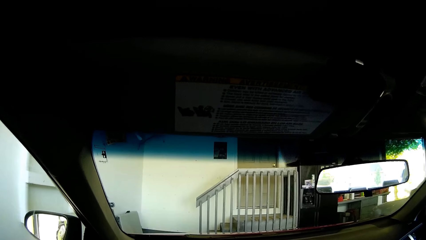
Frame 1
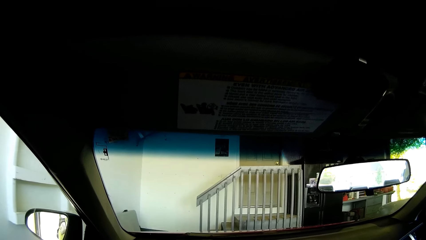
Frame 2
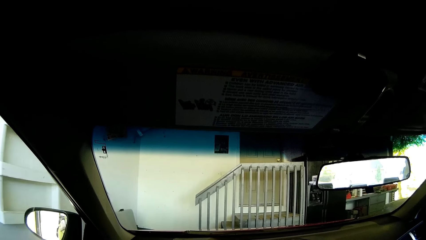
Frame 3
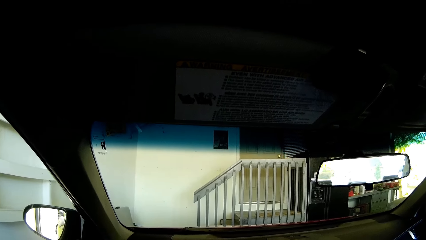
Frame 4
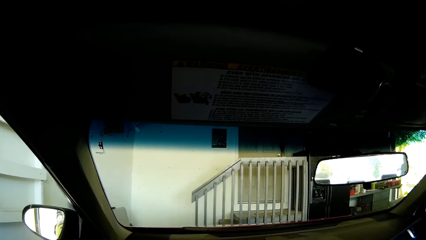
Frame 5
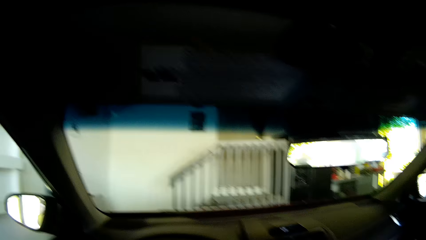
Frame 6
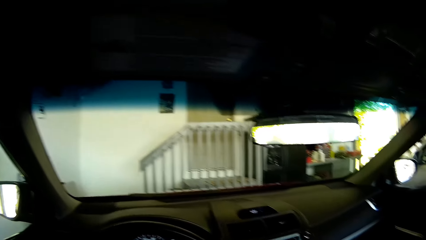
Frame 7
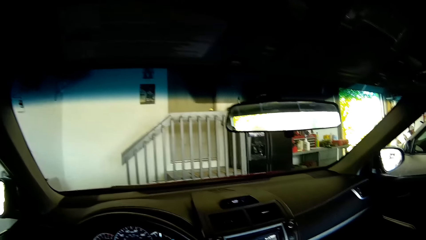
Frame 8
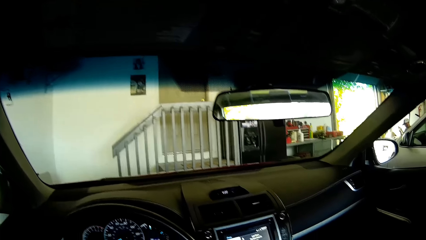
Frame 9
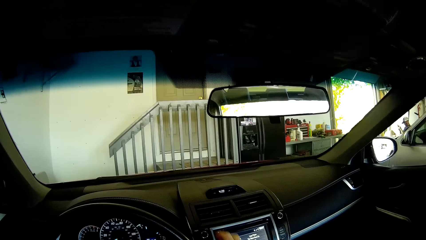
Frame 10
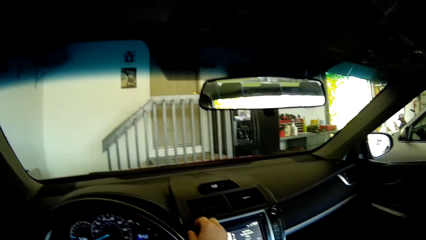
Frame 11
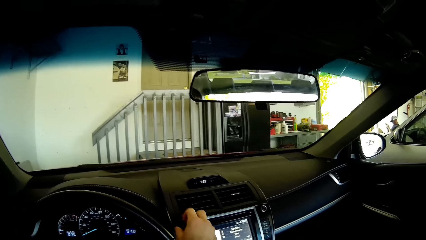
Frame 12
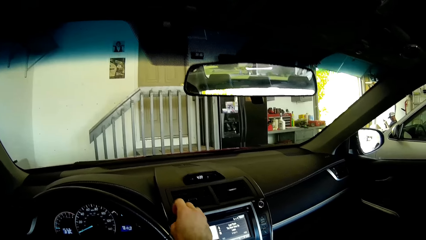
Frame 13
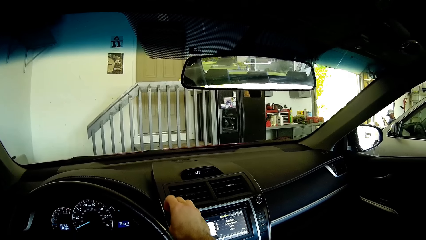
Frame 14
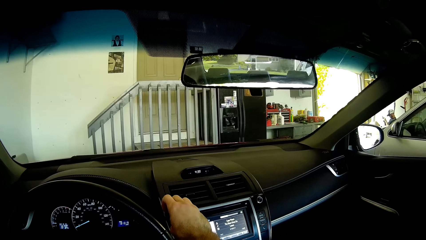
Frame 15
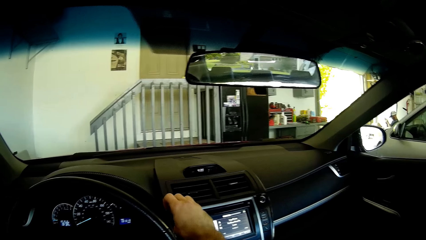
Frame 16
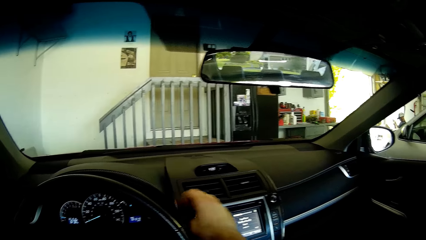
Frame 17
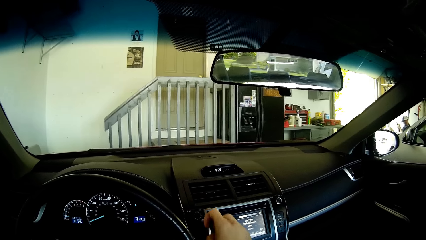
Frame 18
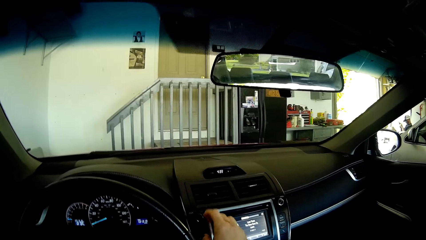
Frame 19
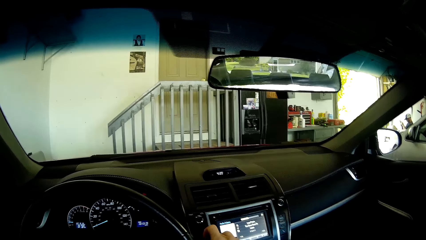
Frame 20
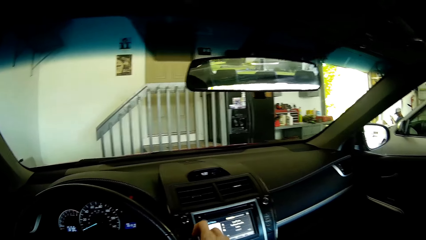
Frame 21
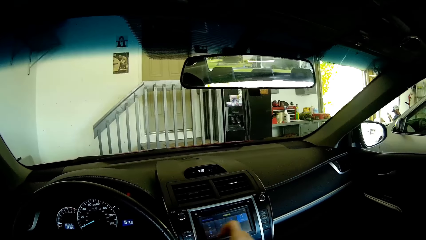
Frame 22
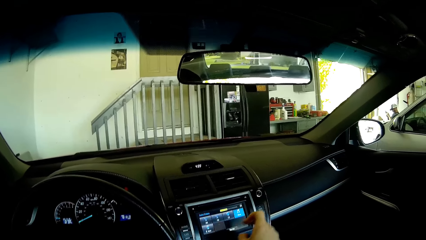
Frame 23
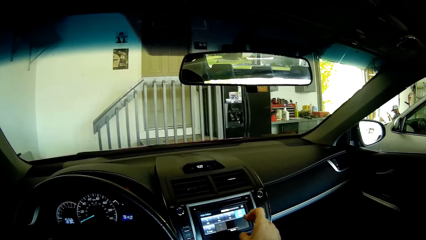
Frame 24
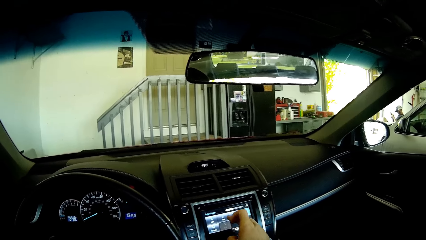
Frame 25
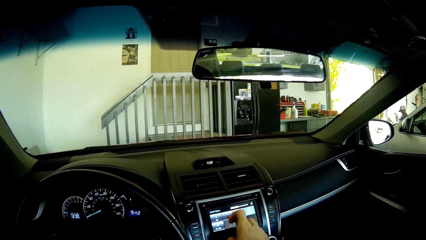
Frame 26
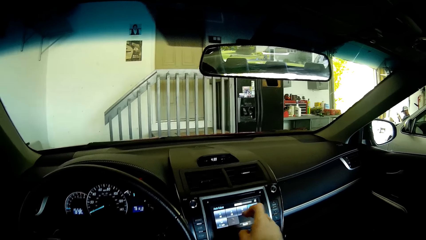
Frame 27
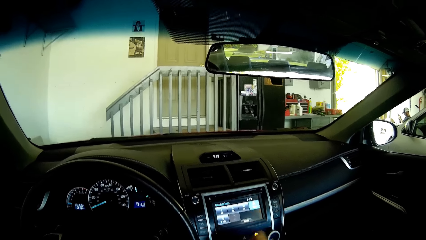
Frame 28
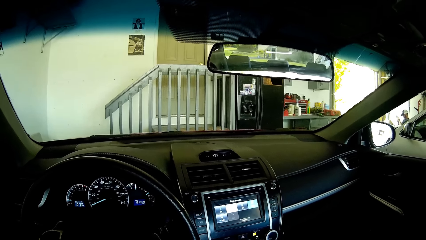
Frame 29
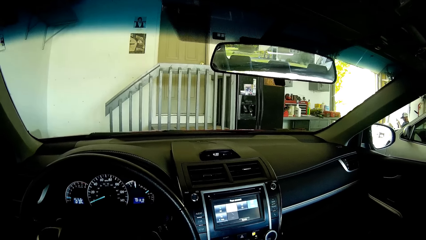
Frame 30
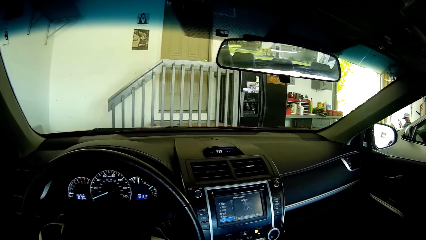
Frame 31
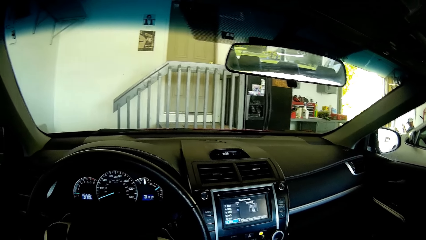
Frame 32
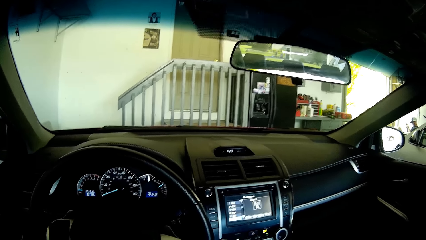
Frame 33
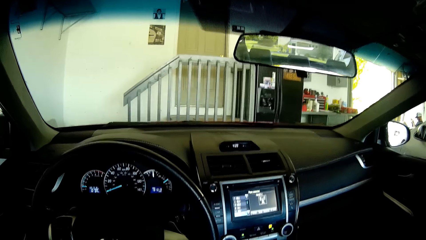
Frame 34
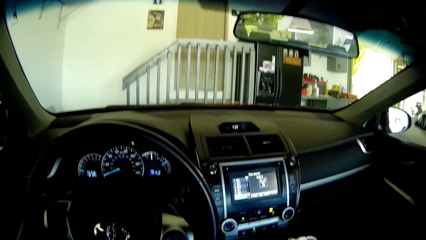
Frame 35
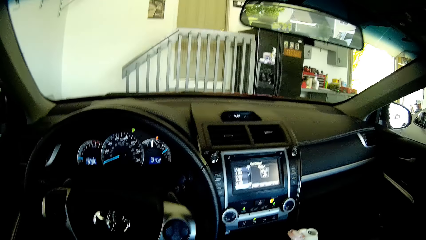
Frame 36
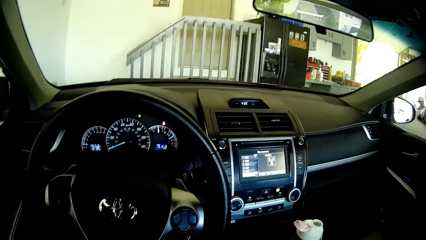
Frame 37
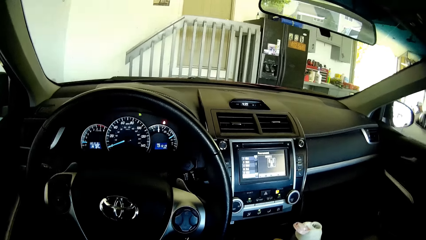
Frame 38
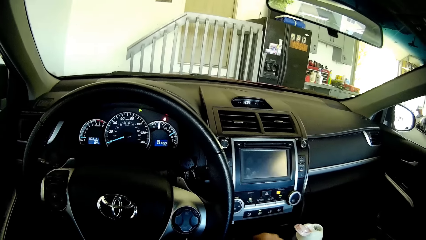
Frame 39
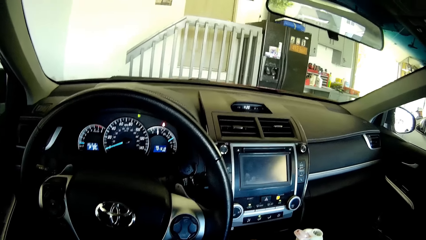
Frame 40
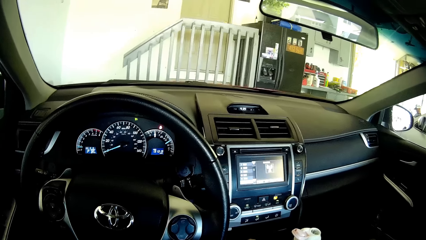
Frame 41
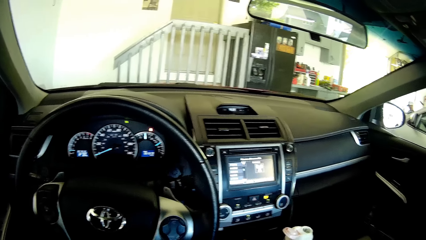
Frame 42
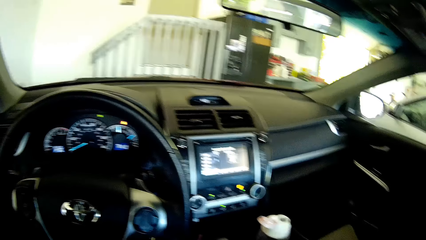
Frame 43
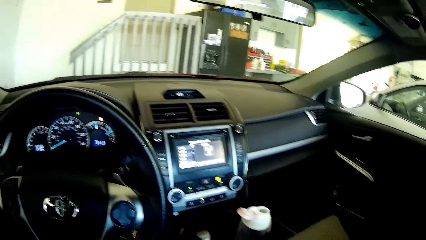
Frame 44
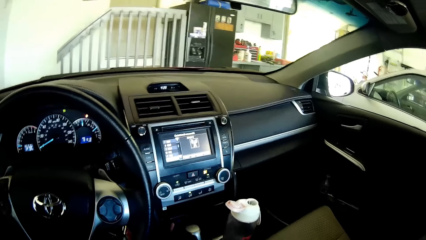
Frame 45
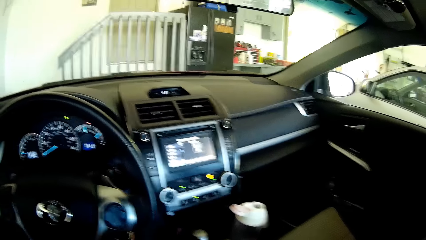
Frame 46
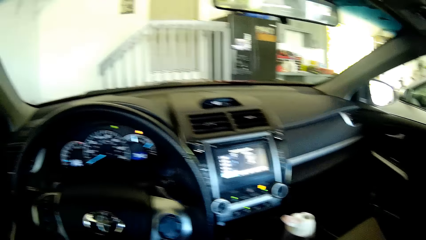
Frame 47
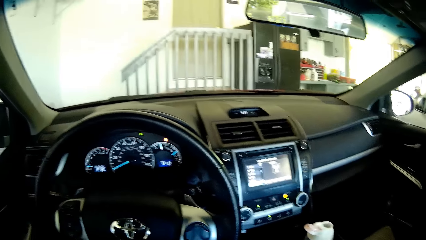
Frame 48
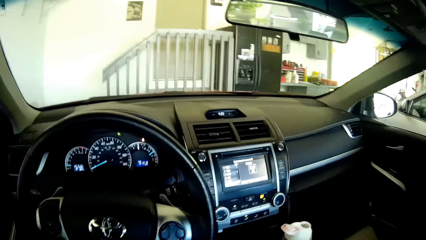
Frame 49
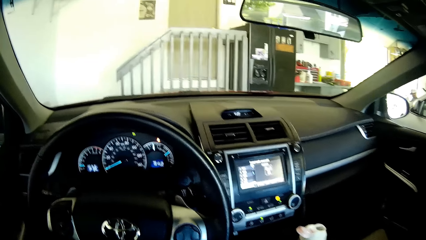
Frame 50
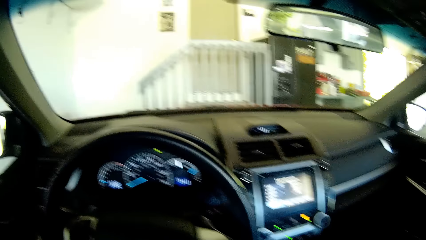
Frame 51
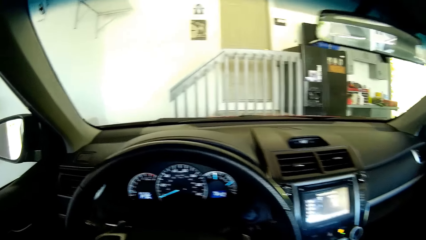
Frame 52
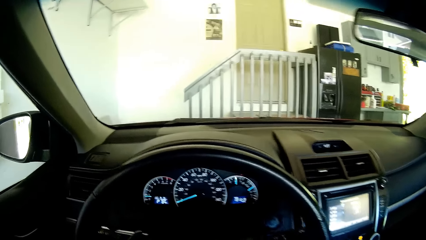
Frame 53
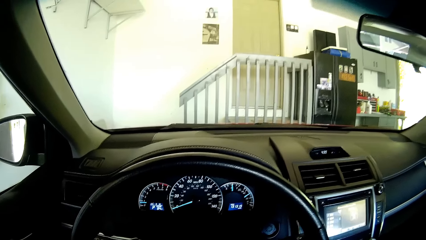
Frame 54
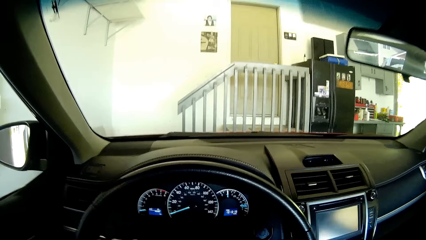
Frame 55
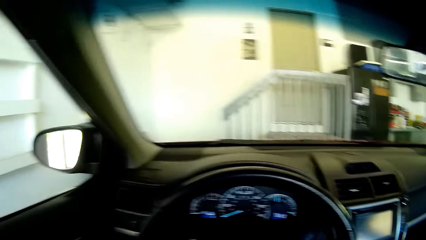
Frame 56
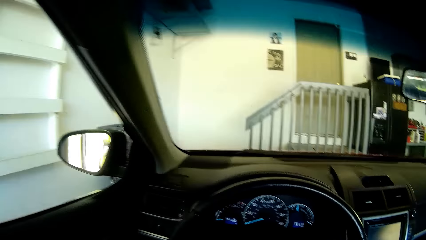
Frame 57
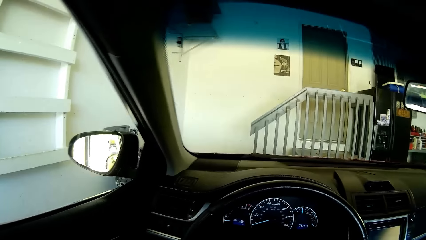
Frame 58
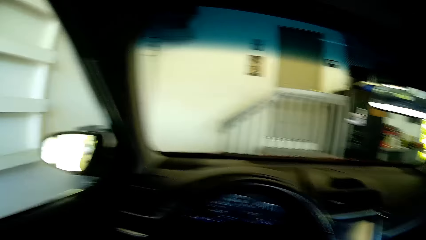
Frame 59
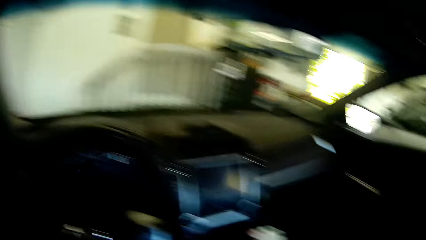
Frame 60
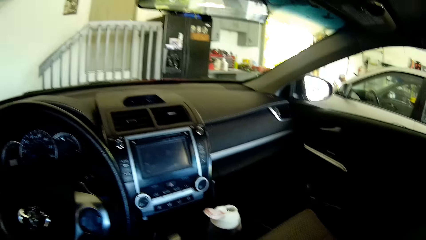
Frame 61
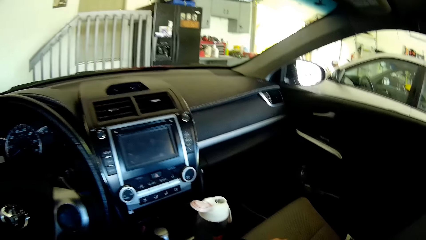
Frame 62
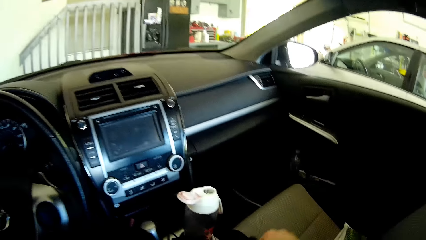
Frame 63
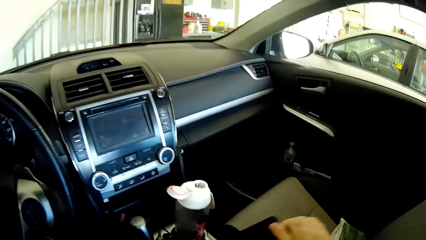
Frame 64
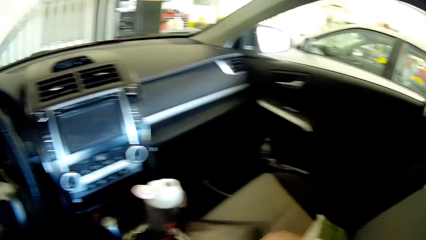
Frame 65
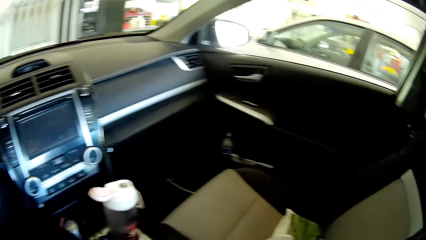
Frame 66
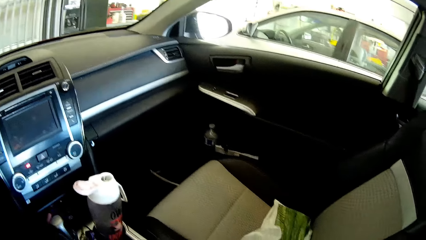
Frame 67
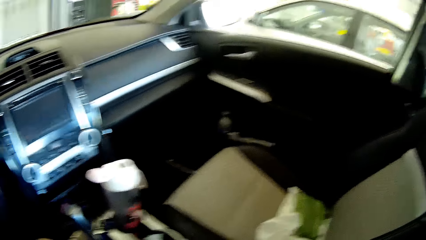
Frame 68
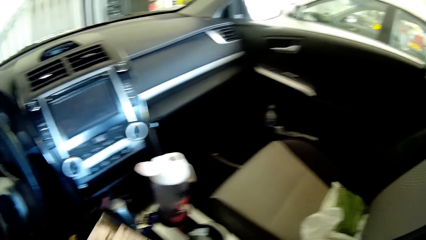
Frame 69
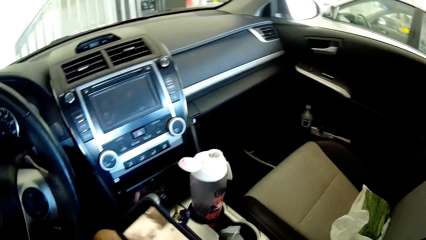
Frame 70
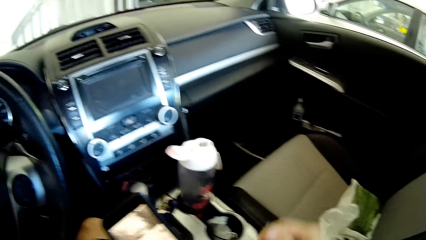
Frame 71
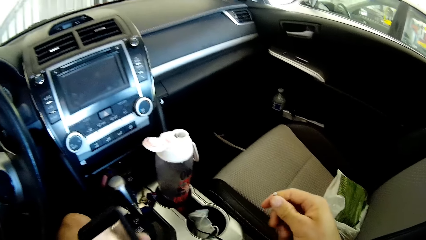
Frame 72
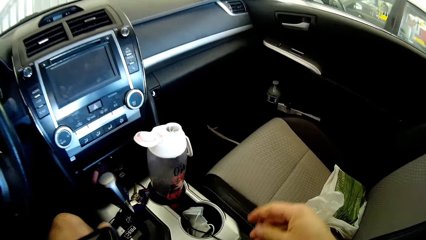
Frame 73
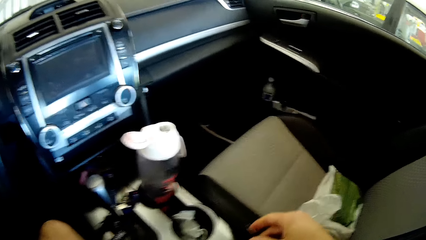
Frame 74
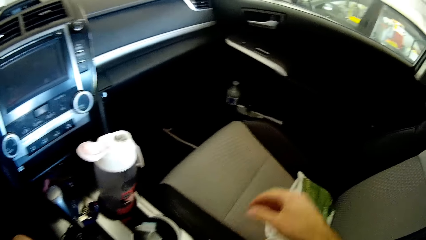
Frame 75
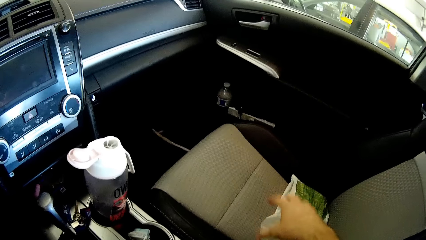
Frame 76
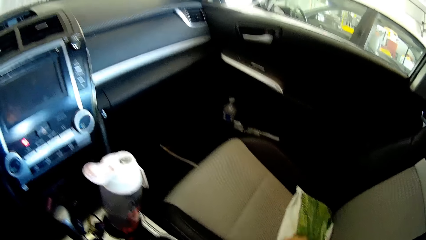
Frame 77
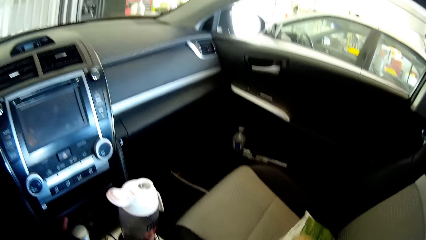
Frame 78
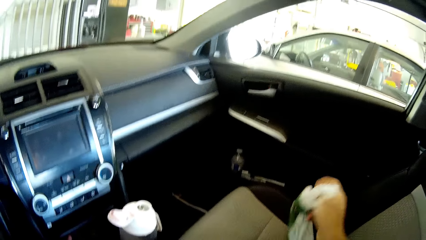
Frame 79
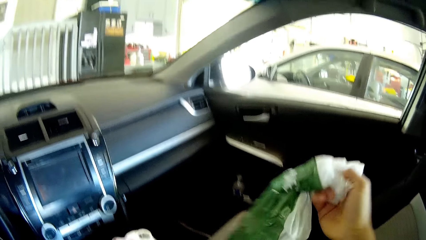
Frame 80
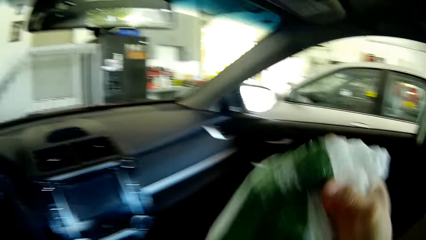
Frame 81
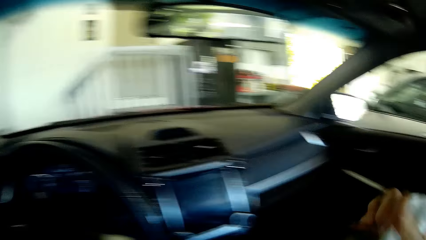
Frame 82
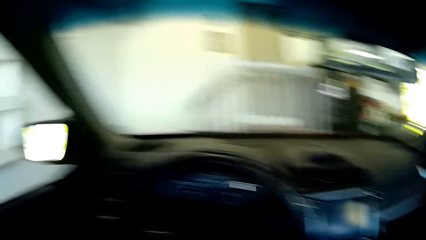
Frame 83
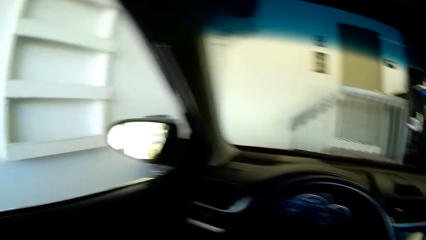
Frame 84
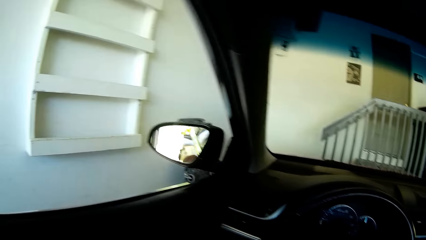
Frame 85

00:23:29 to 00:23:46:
The camera wearer presses the car stereo panel. They reduce the volume of the radio. They tap on the dashboard screen. They look around the dashboard. They stop the brake of the car. They pick up a mobile phone on the car seat. They hold the mobile phone. They pick up a nylon or shopping bag on the car seat. They hold the shopping bag.
